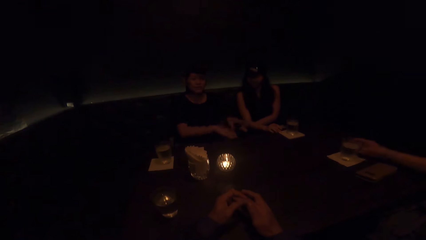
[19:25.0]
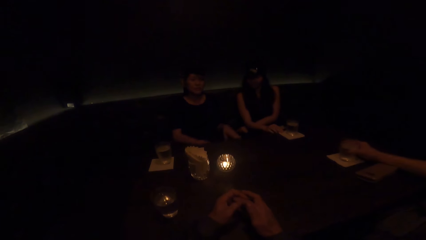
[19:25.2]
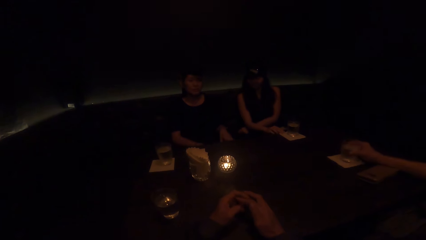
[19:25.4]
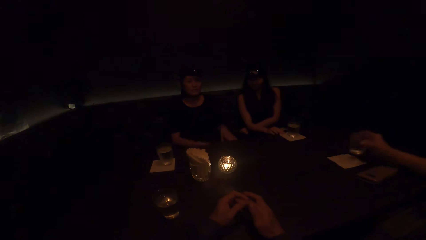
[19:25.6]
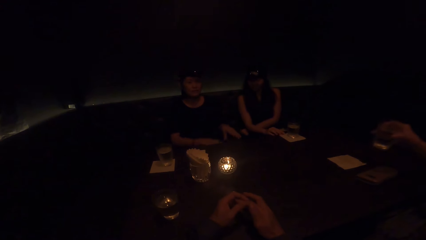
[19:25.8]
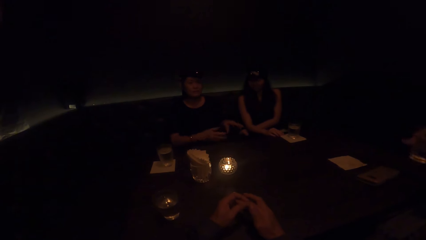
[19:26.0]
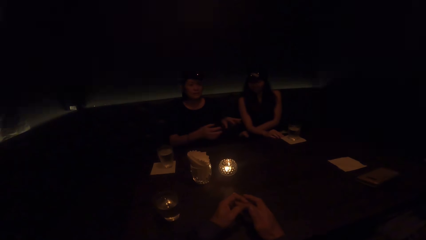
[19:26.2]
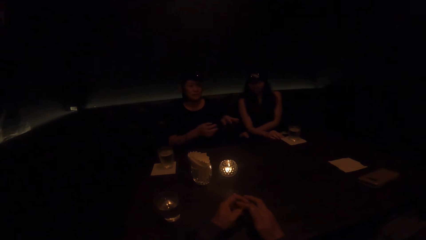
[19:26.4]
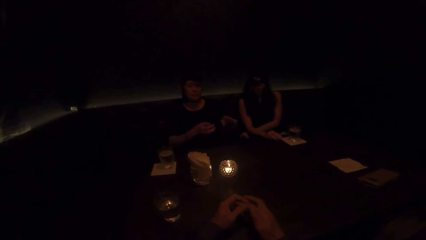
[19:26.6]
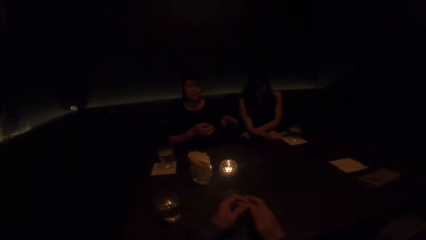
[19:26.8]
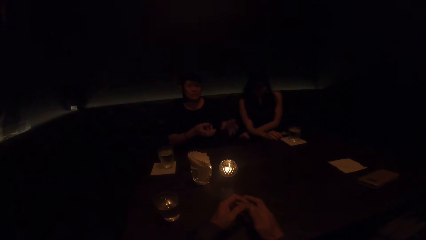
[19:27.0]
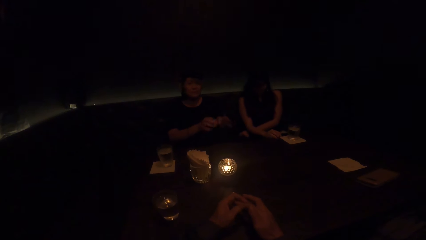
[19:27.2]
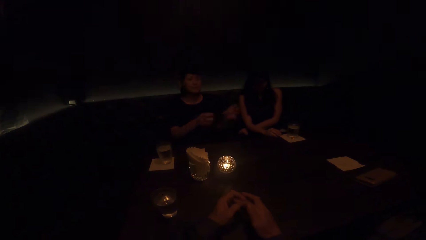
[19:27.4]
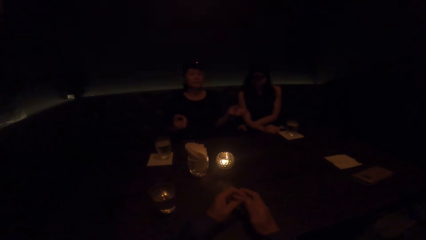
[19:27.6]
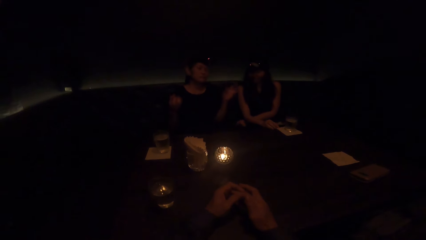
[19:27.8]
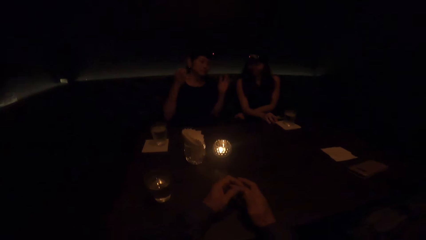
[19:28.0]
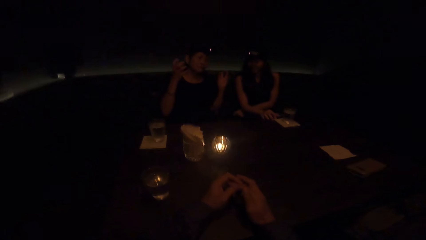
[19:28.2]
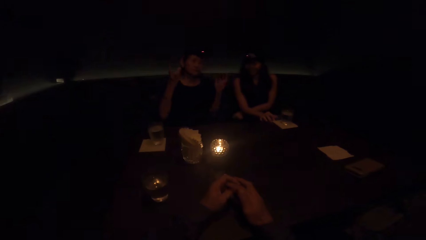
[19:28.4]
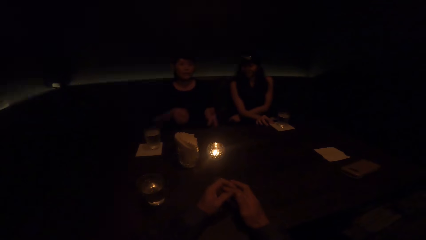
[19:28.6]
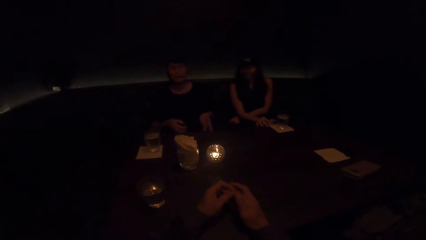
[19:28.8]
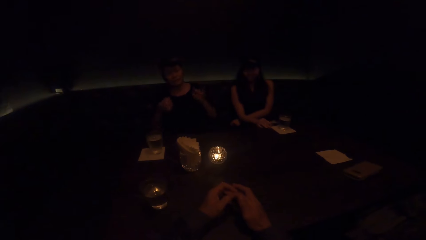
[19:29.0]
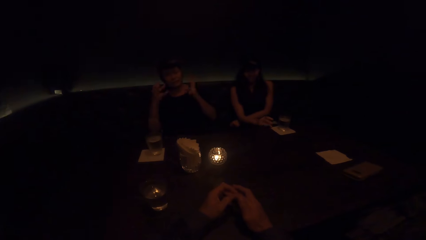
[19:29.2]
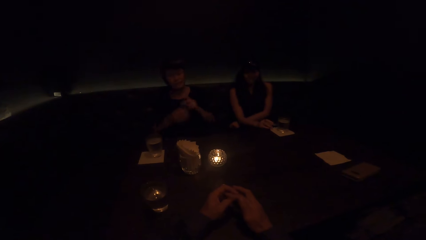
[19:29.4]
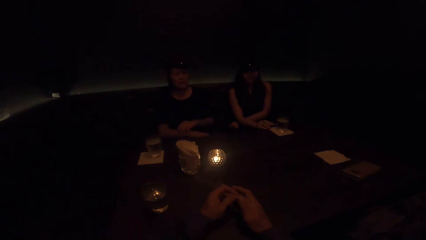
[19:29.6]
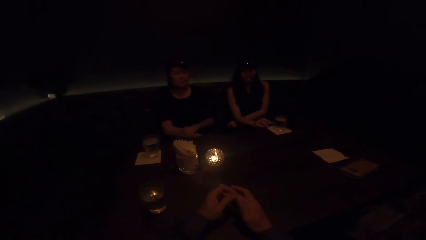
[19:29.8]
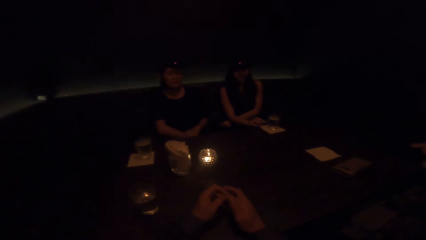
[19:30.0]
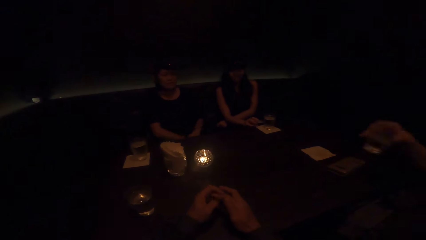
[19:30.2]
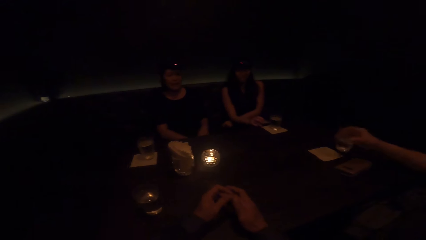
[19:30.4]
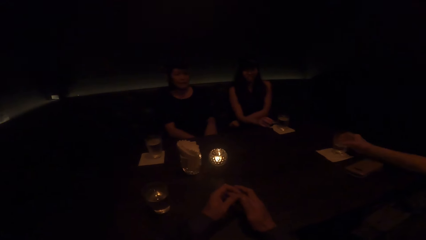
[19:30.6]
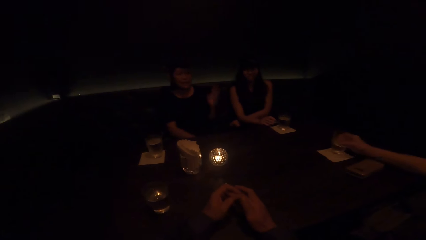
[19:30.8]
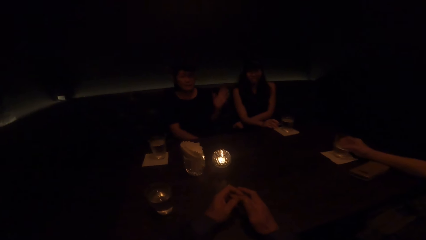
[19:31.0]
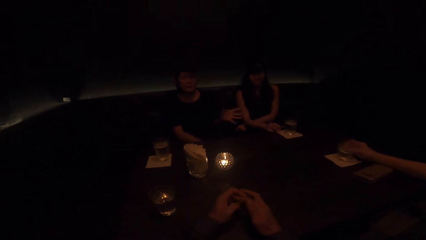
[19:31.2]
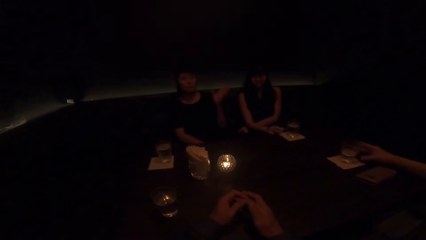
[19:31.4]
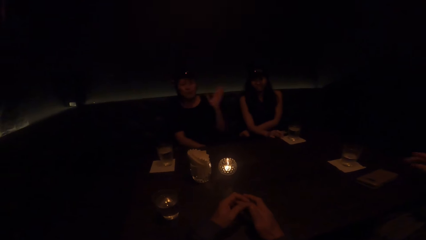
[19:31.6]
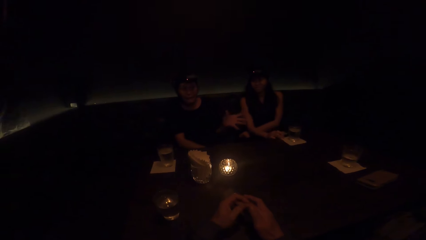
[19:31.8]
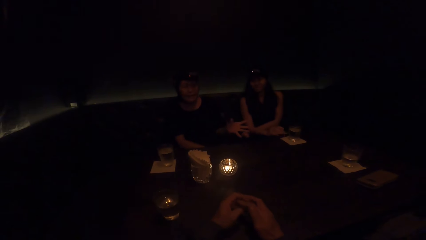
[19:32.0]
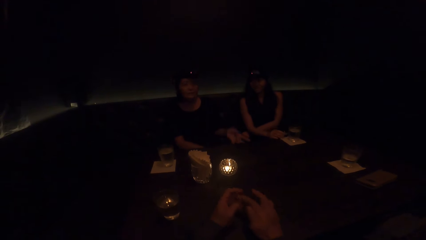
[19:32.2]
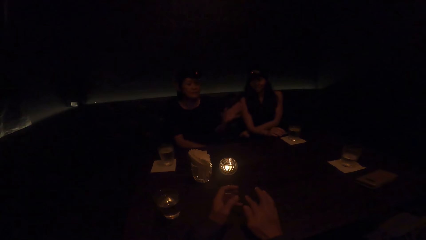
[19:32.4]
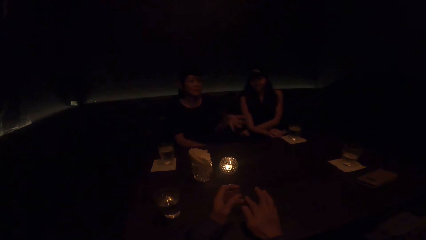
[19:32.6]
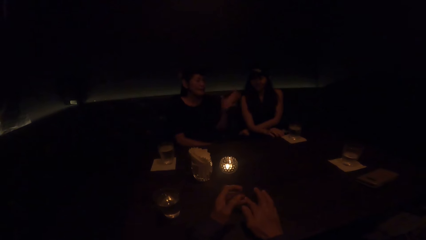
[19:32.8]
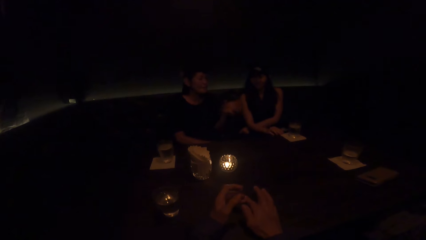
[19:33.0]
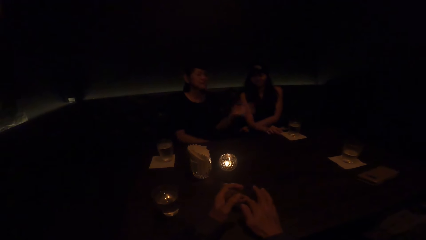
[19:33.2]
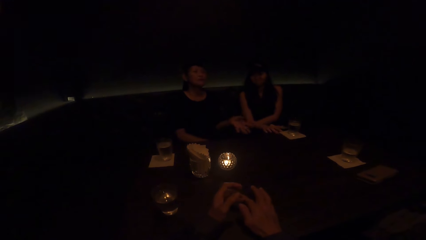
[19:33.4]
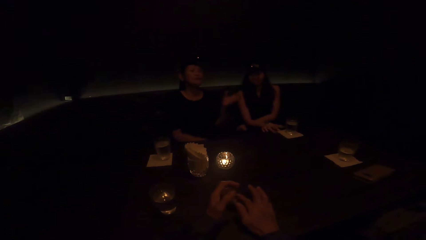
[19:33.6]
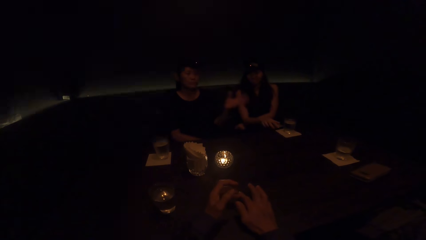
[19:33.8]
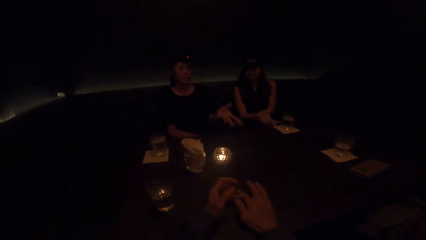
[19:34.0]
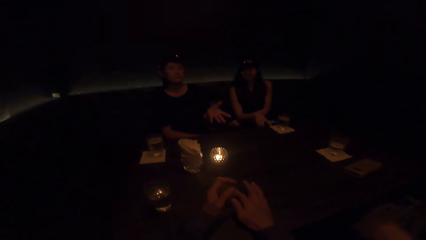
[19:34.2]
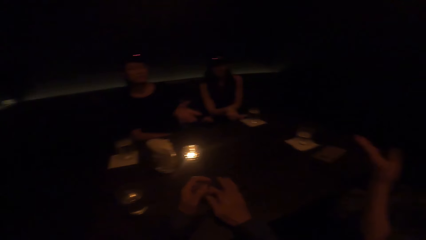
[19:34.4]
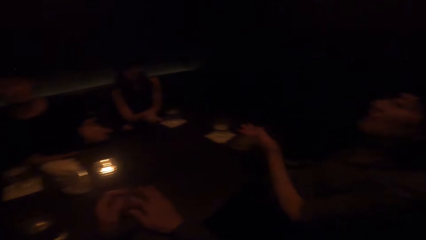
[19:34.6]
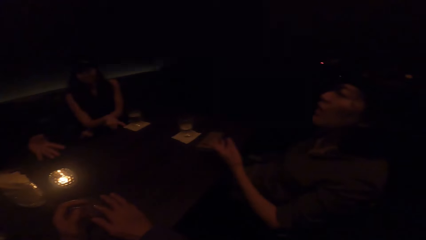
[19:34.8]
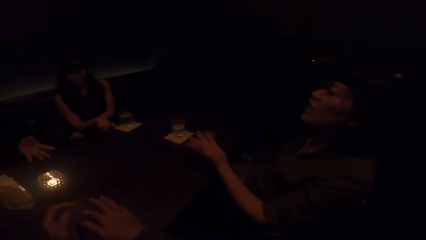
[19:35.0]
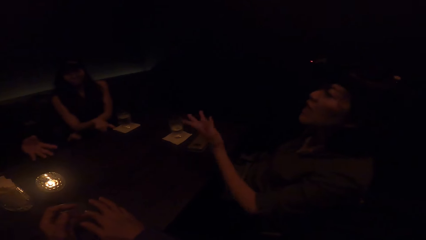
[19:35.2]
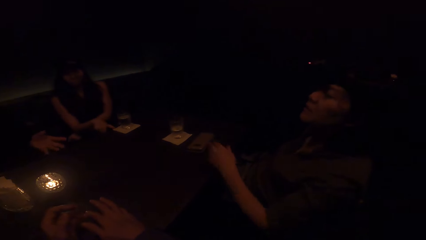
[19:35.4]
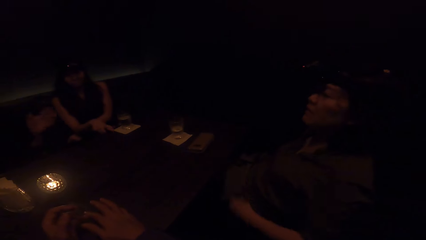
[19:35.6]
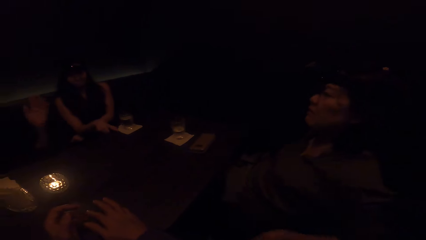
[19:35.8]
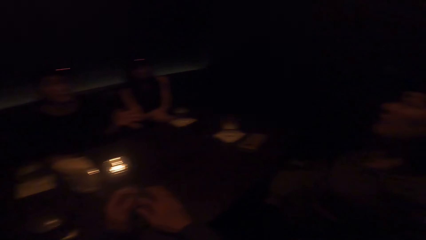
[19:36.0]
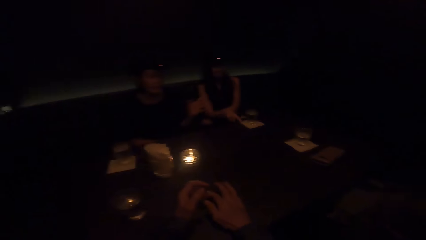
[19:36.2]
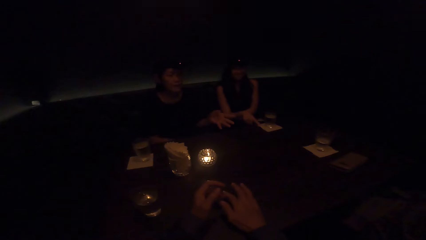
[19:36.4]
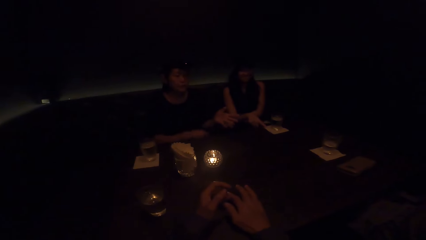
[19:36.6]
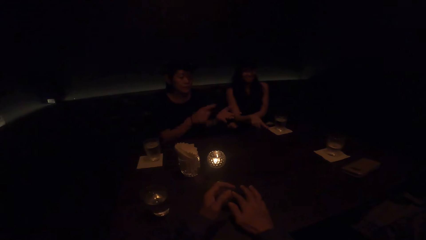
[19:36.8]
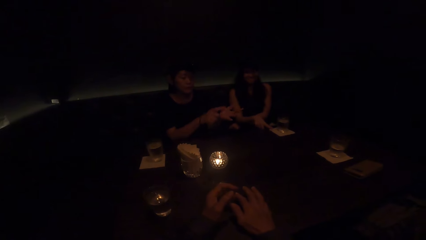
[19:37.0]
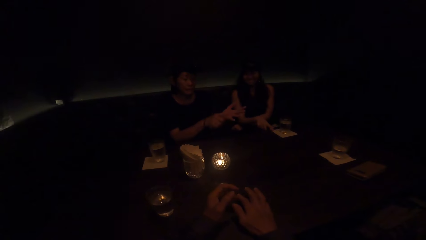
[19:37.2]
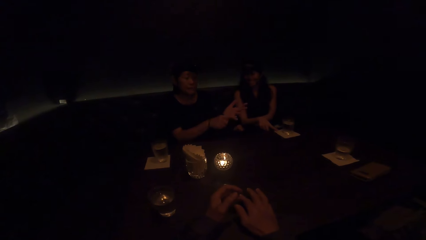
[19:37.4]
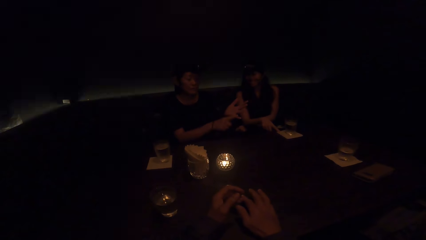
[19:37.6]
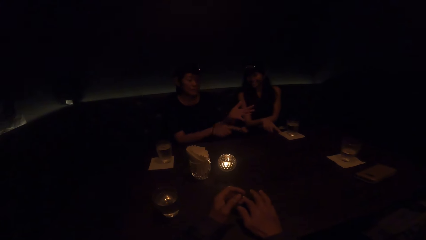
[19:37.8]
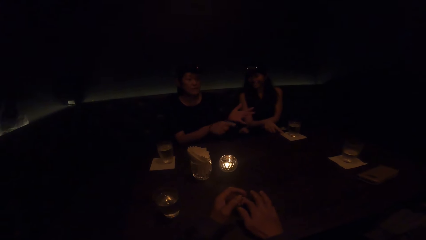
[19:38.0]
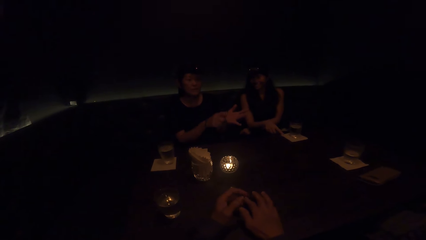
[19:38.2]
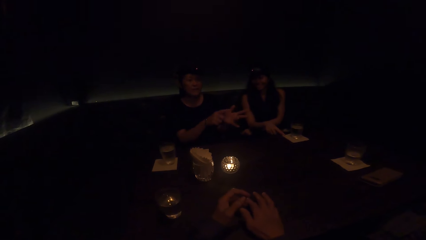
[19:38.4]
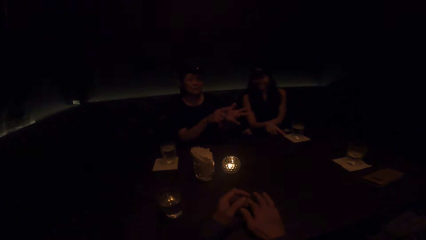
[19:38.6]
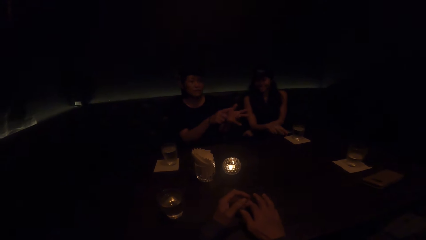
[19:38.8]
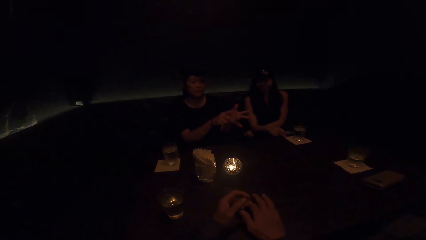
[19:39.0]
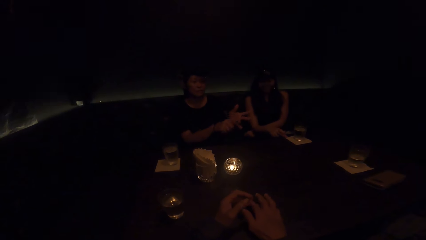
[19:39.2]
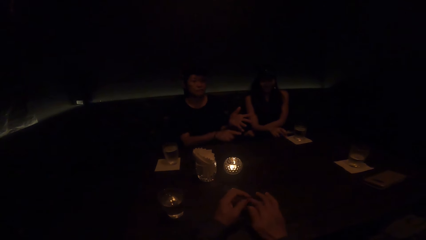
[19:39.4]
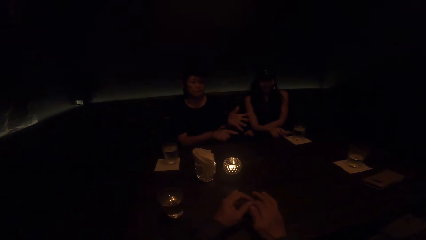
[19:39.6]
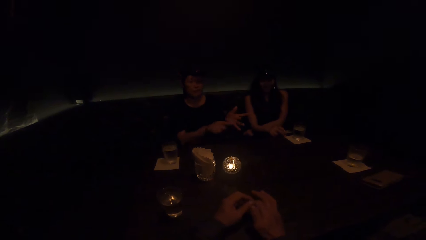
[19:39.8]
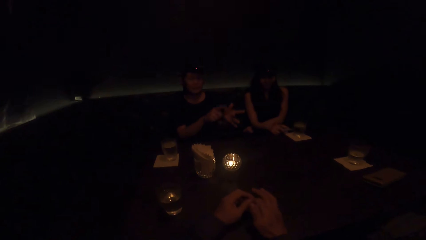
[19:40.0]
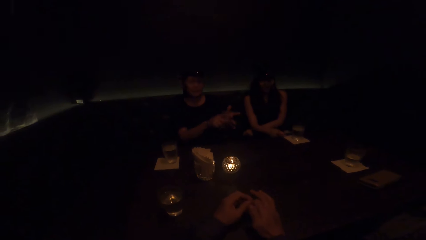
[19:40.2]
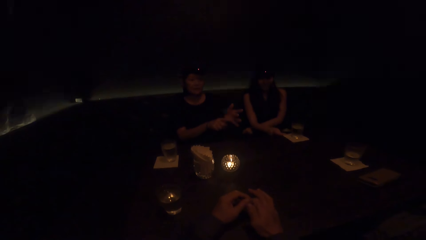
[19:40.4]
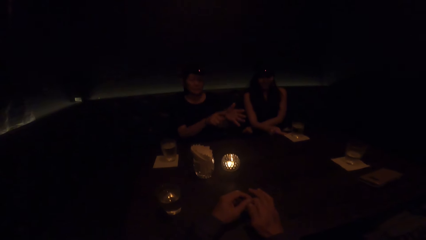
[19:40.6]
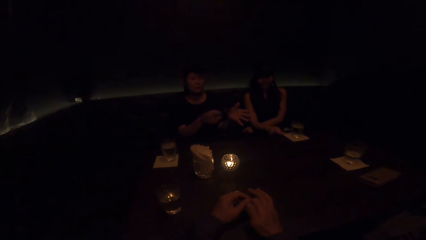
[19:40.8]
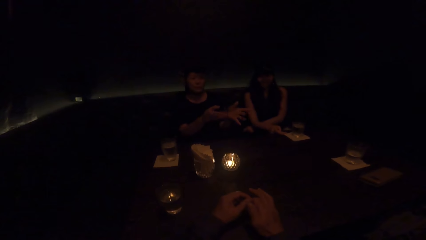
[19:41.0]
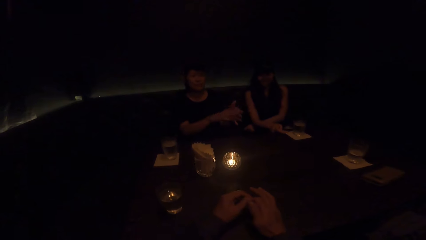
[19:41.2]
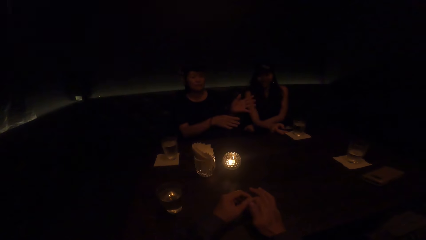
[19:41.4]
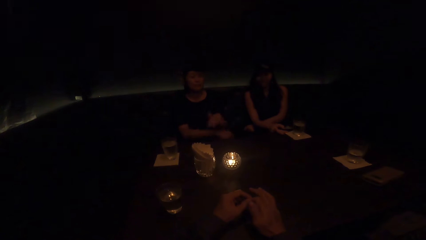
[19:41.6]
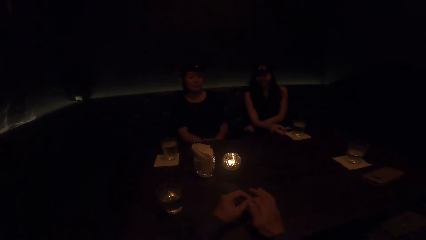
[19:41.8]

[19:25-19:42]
A woman takes a cup of water from the table with her right hand. The woman drinks the water. A second woman moves her hands up and down. Another woman stops demonstrating with both hands. The first woman drops the cup of water in her right hand on the table. The woman who stopped demonstrating demonstrates with her left hand. A fourth woman taps the table. The first woman converses. The second woman counts her fingers. The woman who demonstrated with her left hand demonstrates with both hands.
